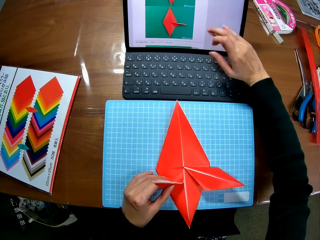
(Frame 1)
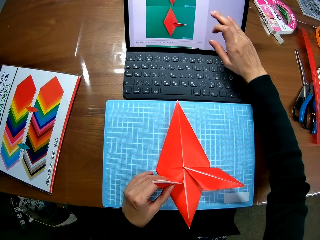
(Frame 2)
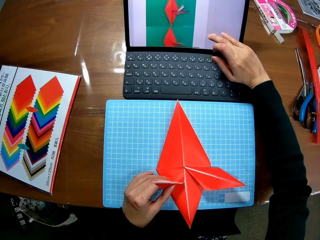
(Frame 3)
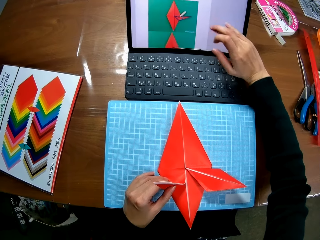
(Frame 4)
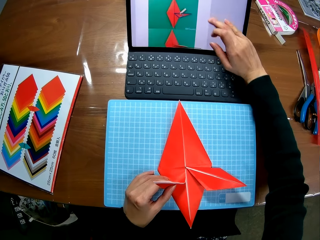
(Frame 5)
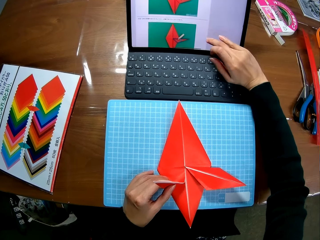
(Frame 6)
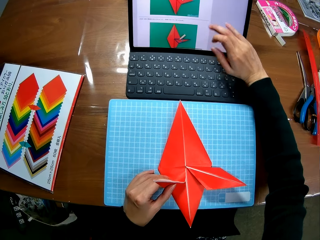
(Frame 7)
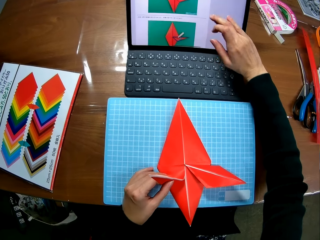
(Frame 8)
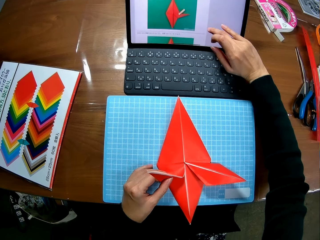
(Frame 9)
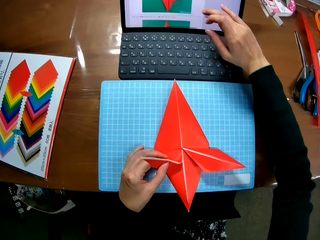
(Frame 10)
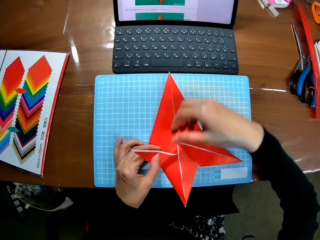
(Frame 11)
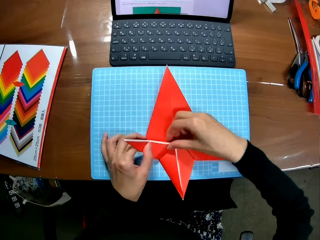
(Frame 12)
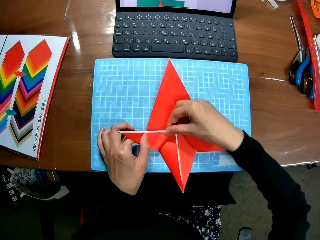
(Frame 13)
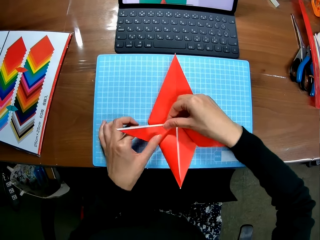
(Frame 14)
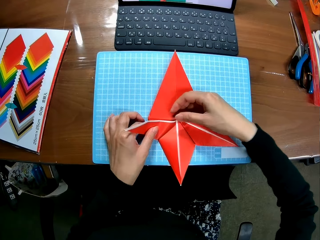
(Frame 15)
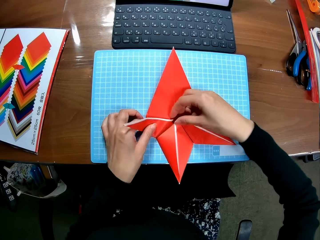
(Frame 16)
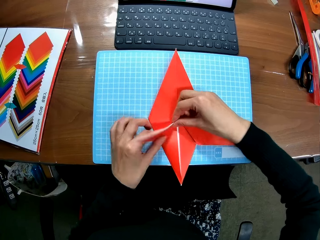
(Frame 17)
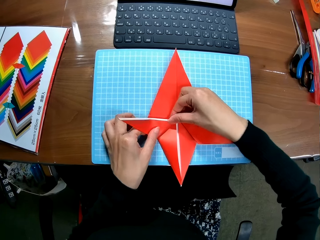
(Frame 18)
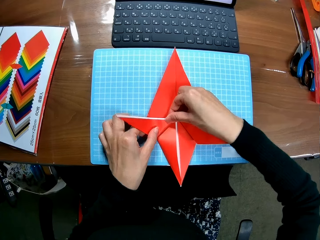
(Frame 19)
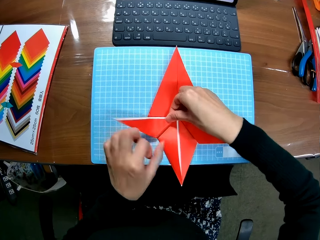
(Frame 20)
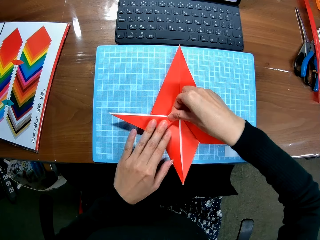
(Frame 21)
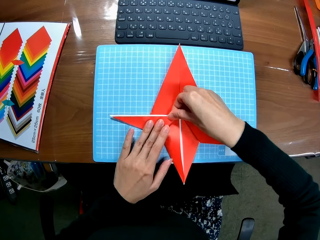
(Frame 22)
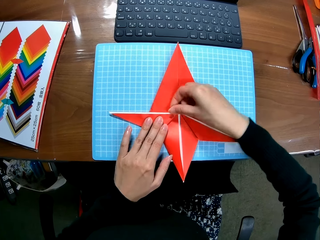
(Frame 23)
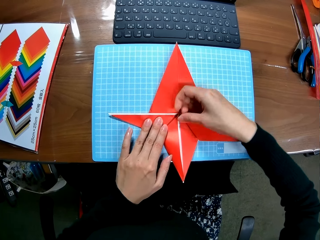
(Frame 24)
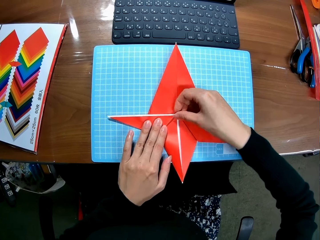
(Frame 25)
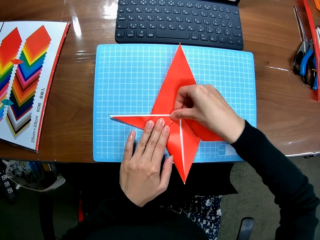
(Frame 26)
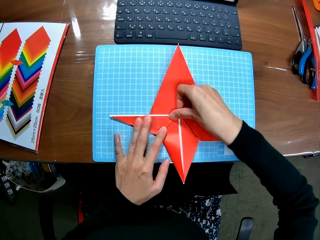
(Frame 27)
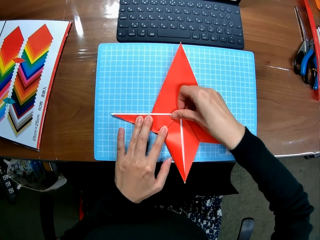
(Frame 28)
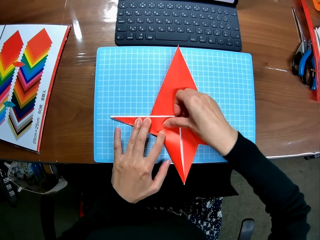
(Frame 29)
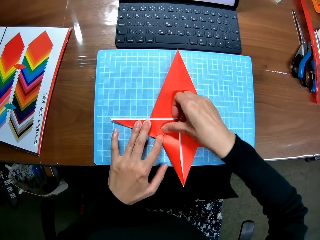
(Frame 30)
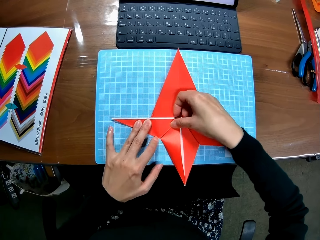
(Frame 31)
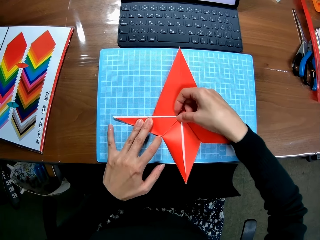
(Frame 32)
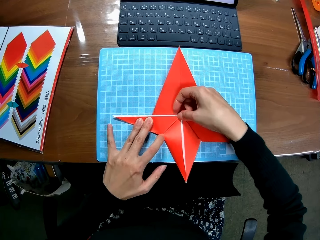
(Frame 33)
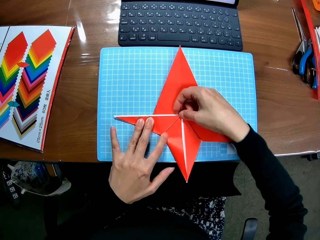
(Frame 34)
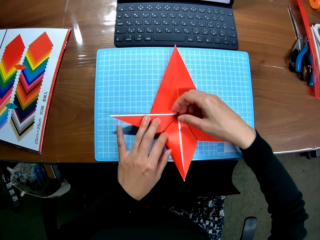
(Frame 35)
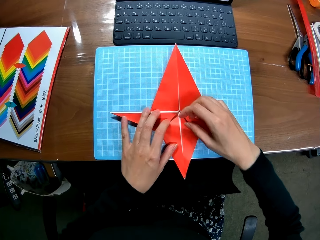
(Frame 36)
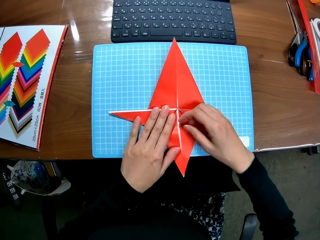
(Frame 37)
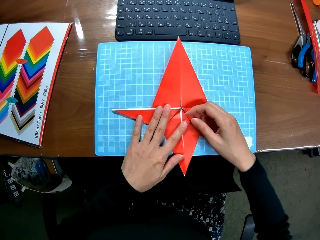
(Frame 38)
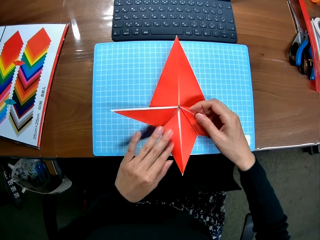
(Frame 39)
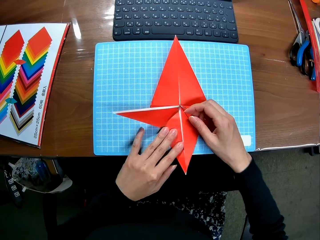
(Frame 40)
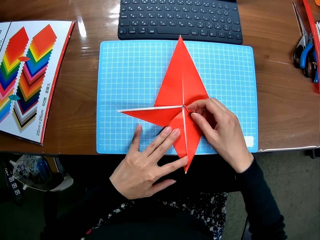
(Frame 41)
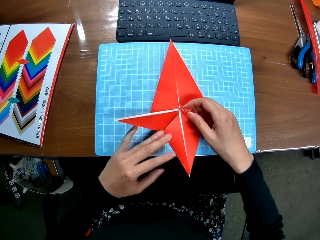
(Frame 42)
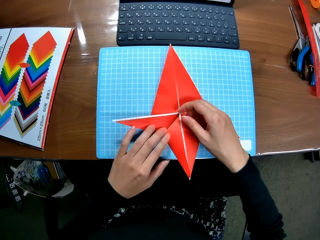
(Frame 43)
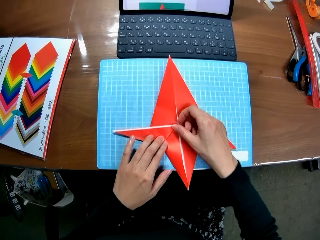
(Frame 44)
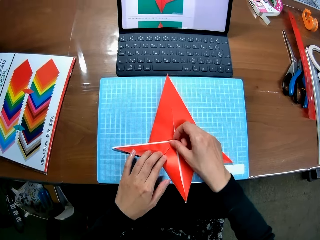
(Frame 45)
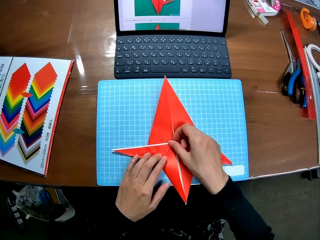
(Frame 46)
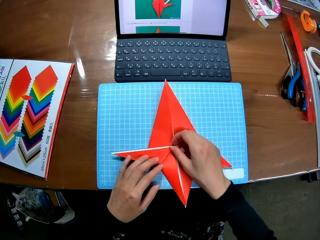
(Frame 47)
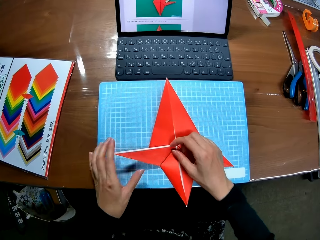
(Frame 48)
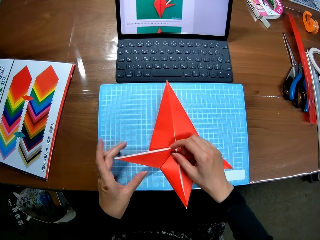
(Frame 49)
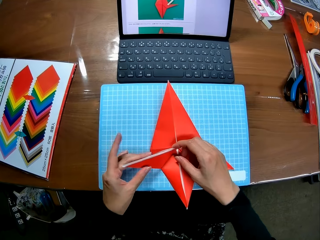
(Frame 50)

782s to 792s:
The camera wearer crafts with a piece of paper. They fold the paper craft.

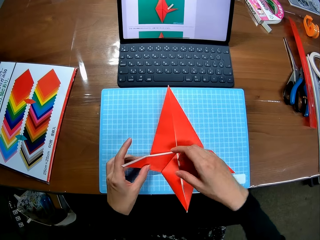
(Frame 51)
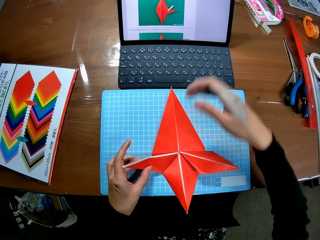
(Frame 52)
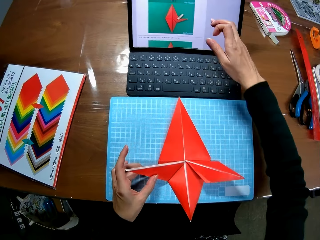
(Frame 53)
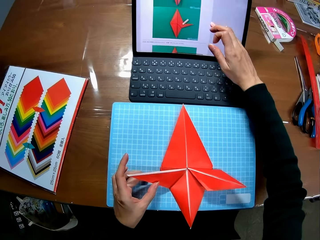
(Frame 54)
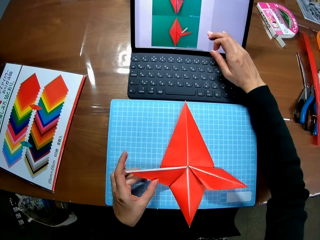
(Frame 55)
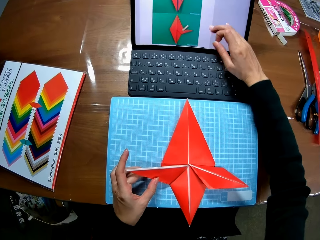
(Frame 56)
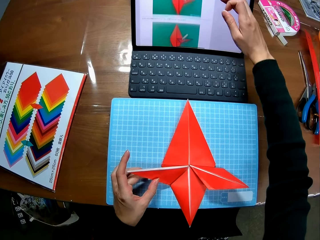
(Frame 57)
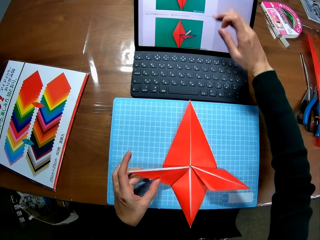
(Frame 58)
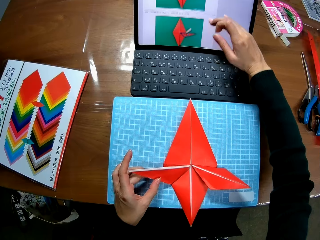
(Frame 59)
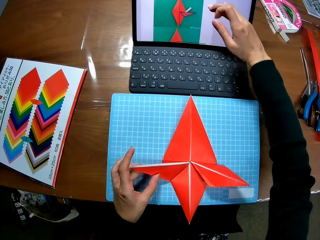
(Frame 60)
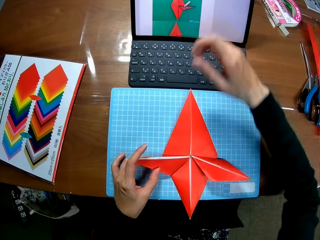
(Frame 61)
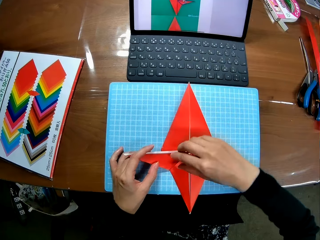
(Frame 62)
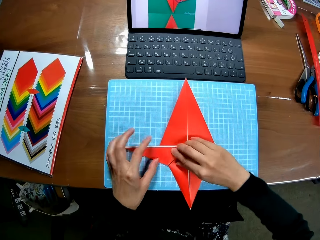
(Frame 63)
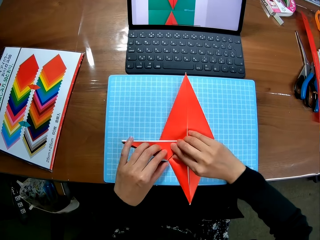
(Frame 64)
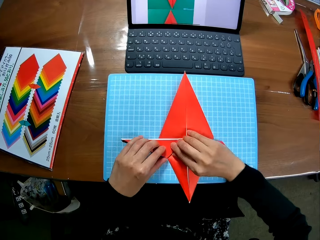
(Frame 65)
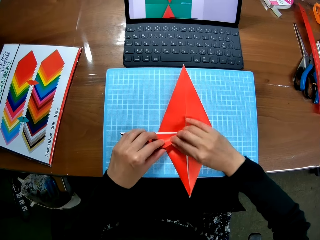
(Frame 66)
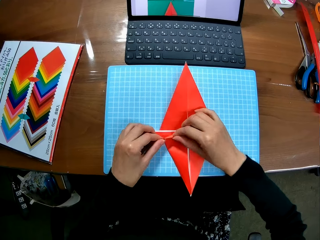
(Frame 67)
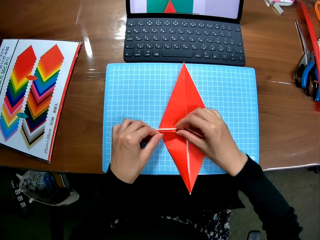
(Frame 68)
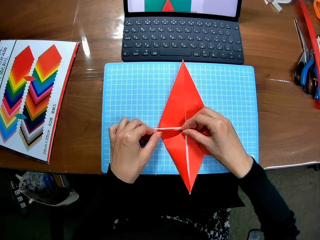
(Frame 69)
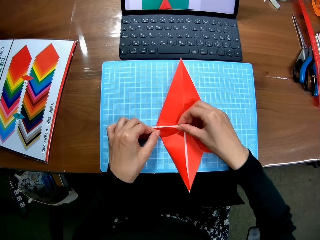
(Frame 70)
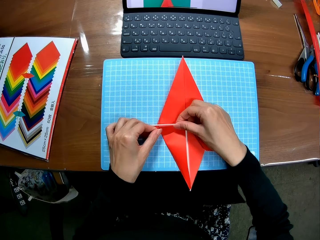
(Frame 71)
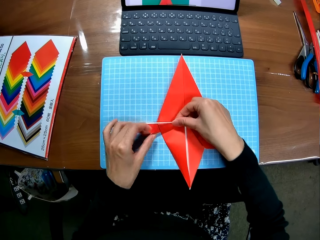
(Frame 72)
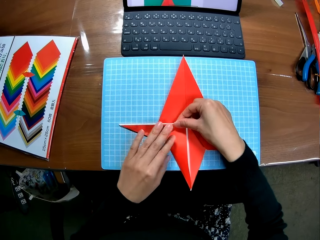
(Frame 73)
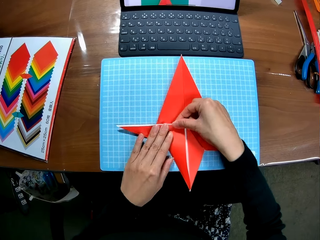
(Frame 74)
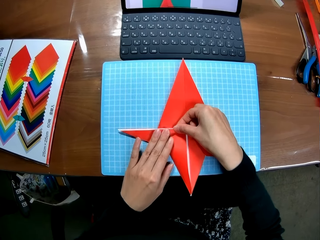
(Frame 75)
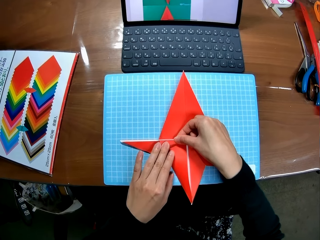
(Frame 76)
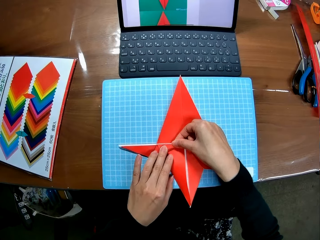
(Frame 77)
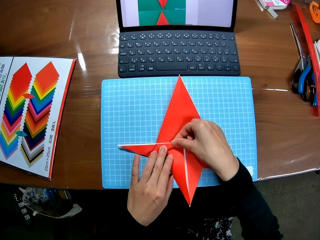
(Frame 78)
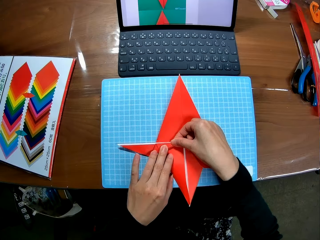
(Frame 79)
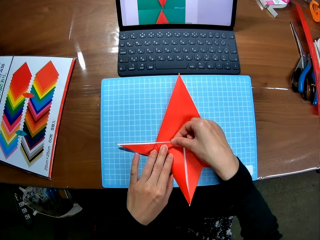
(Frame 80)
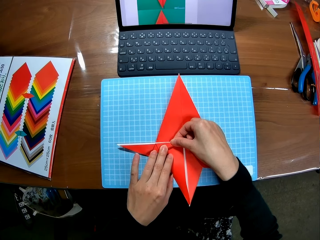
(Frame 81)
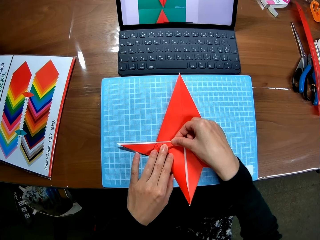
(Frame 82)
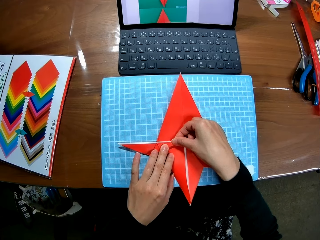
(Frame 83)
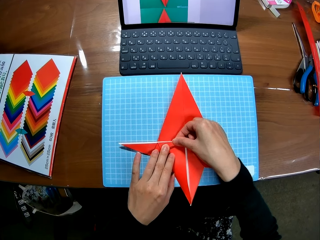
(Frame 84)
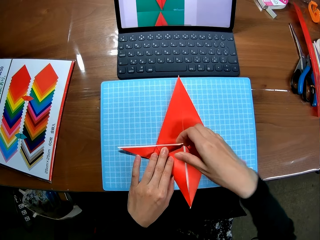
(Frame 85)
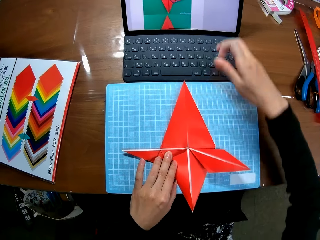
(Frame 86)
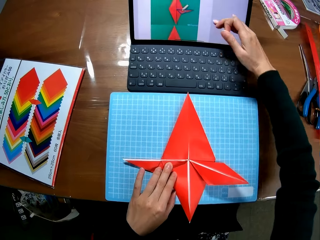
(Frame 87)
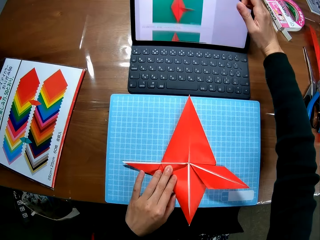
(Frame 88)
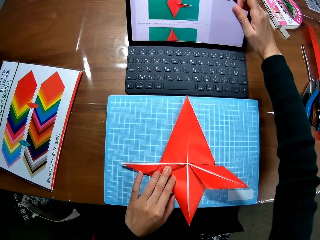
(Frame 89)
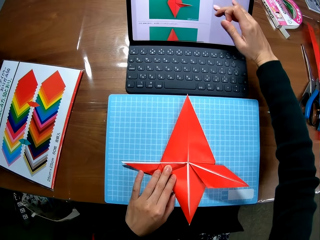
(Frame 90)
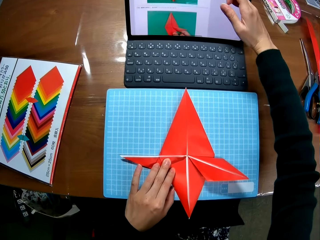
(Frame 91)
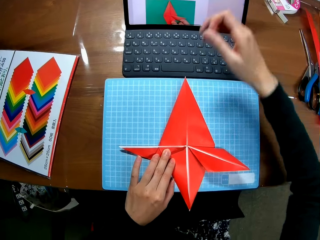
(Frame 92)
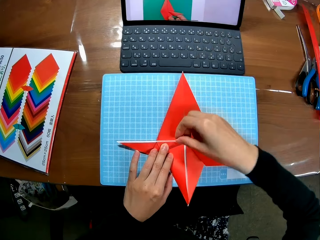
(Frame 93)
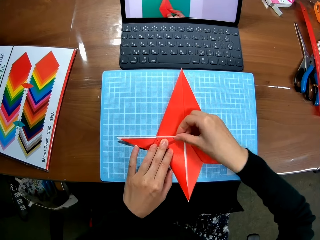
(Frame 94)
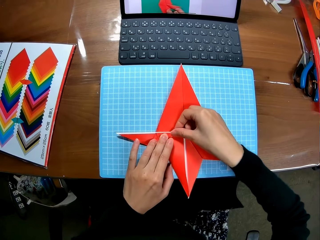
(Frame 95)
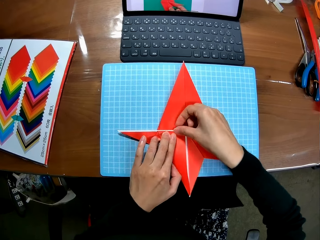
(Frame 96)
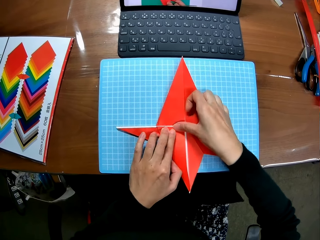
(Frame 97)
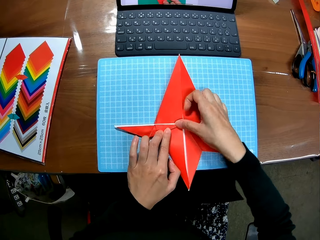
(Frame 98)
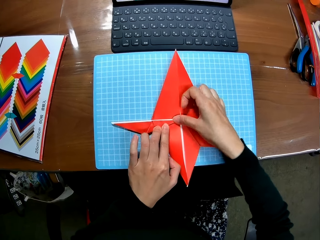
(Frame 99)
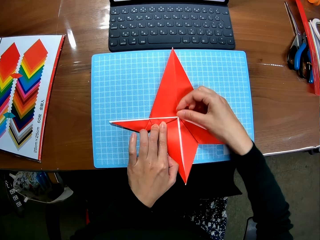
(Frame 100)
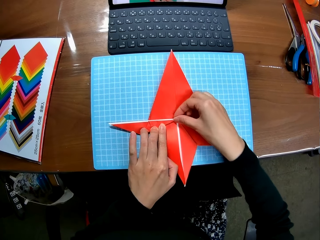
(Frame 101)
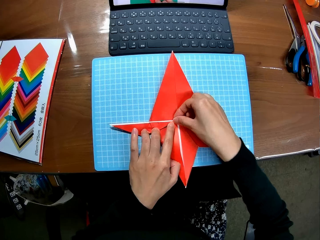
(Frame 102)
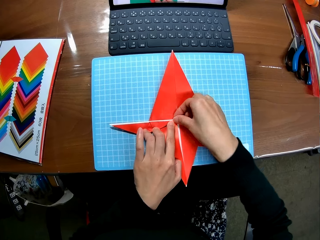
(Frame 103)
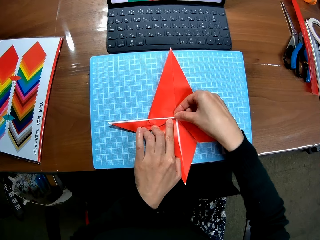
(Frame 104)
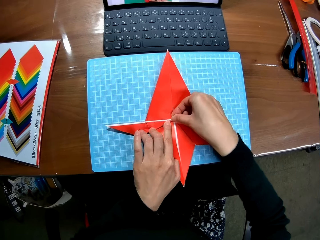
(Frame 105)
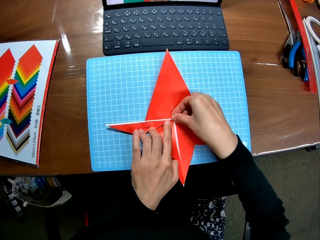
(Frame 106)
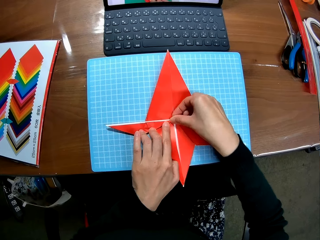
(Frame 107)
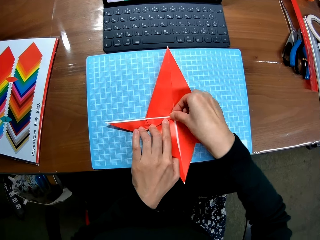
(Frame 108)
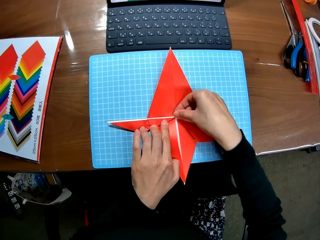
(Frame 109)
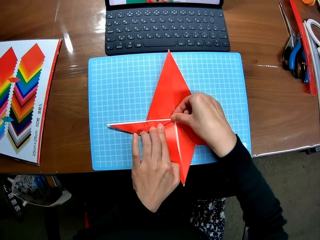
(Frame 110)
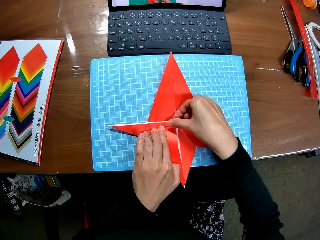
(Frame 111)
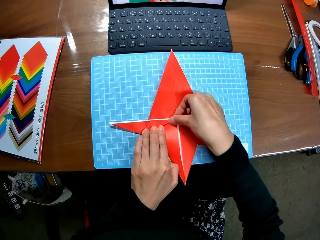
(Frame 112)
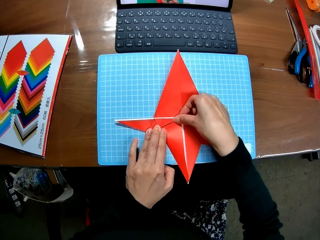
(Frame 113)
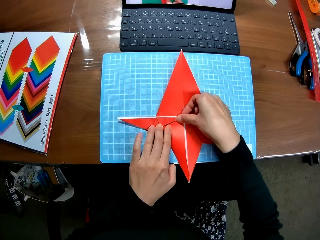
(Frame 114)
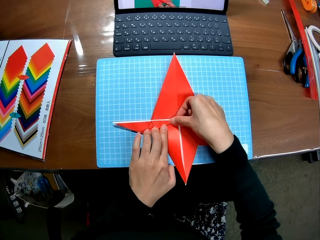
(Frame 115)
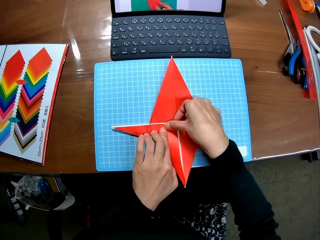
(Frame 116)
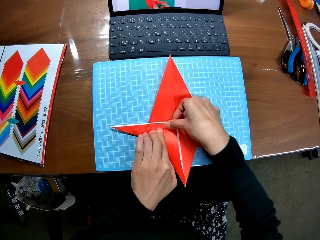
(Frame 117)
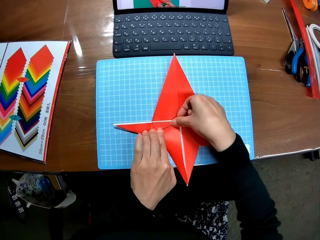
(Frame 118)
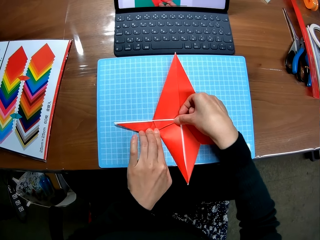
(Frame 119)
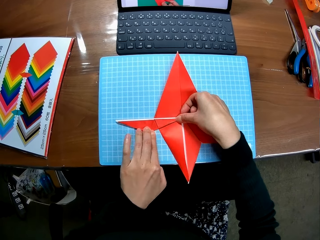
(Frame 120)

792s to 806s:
The camera wearer scrolls down the screen of the laptop with her right hand. She scrolls up the screen of the laptop with her right hand. She crafts with a piece of paper. She folds the paper craft. She scrolls up the screen of the laptop with her right hand. She crafts with the piece of paper. She folds the paper craft.
